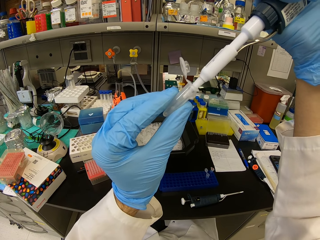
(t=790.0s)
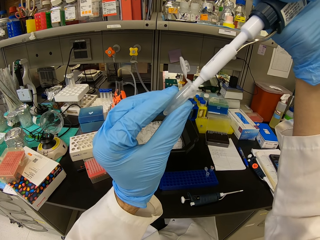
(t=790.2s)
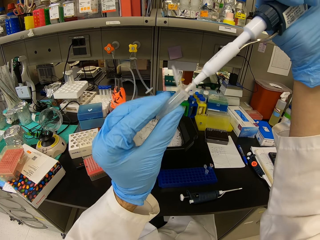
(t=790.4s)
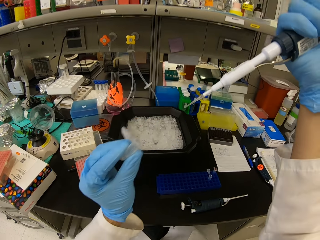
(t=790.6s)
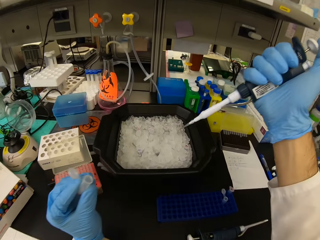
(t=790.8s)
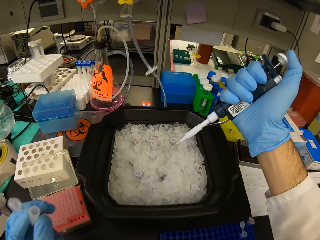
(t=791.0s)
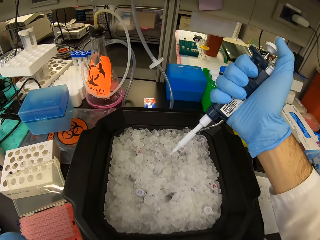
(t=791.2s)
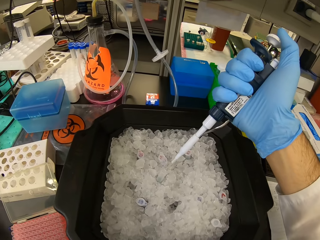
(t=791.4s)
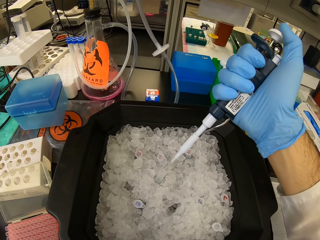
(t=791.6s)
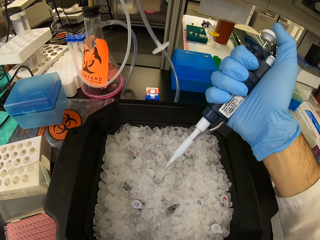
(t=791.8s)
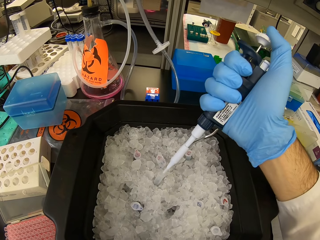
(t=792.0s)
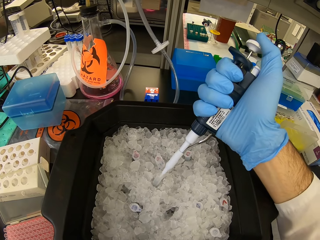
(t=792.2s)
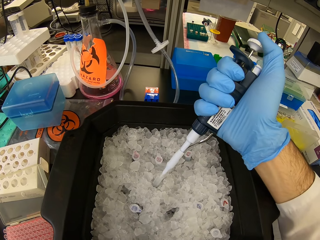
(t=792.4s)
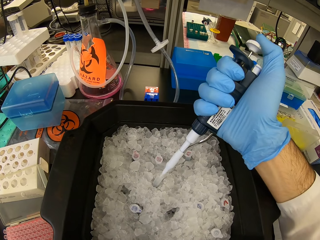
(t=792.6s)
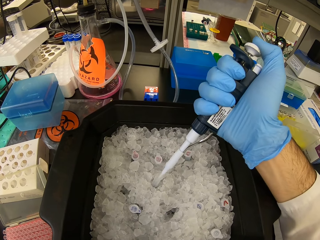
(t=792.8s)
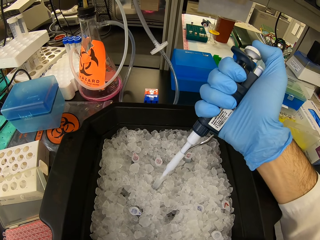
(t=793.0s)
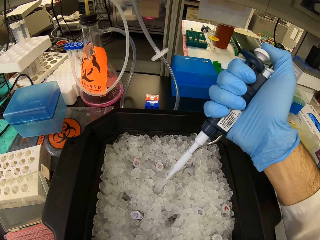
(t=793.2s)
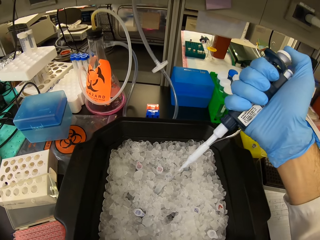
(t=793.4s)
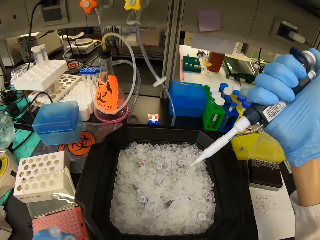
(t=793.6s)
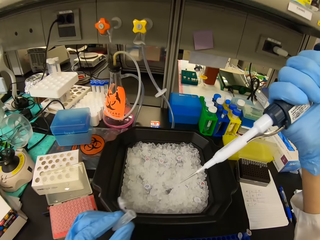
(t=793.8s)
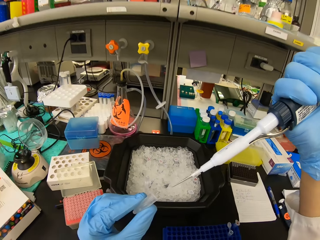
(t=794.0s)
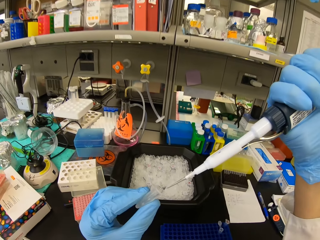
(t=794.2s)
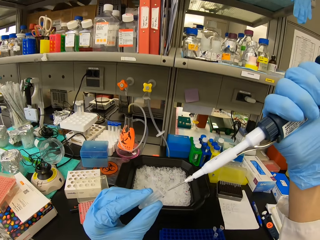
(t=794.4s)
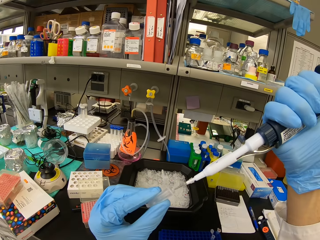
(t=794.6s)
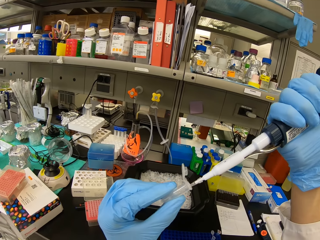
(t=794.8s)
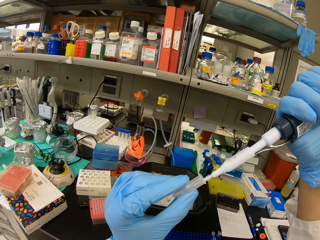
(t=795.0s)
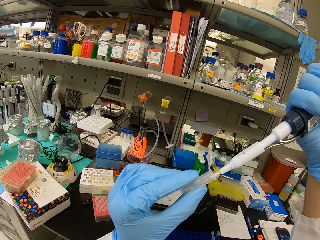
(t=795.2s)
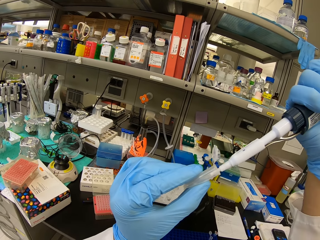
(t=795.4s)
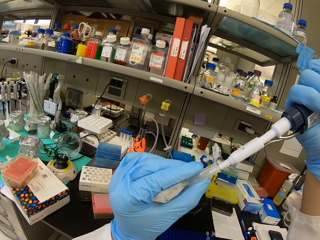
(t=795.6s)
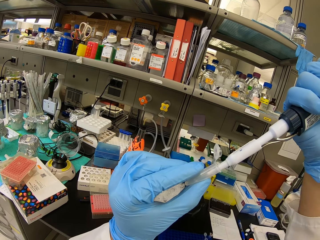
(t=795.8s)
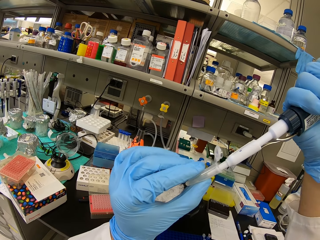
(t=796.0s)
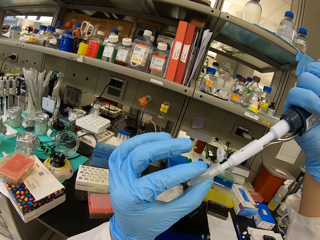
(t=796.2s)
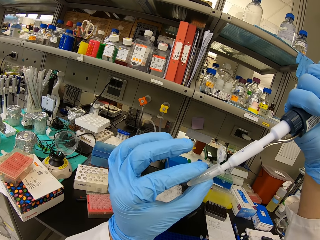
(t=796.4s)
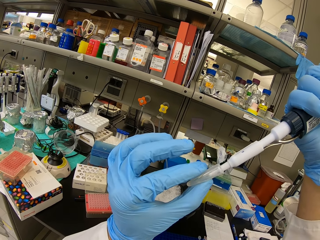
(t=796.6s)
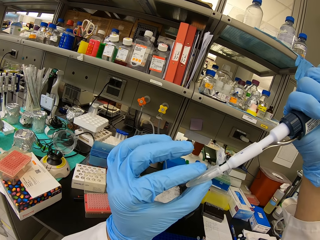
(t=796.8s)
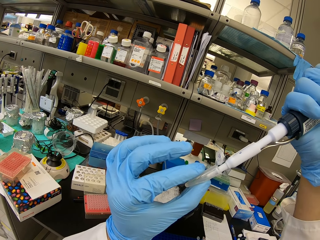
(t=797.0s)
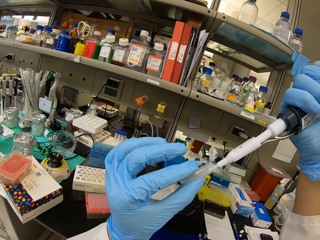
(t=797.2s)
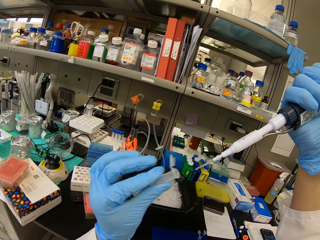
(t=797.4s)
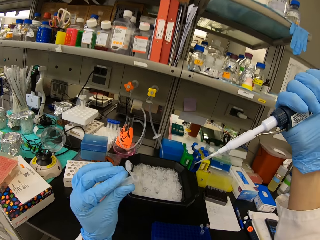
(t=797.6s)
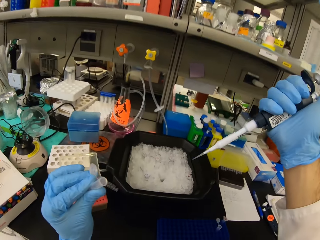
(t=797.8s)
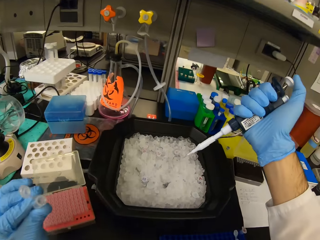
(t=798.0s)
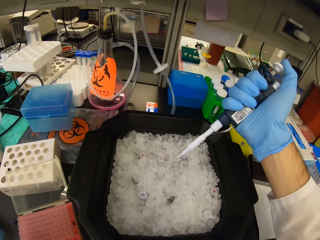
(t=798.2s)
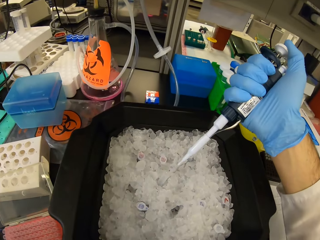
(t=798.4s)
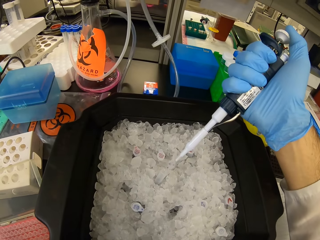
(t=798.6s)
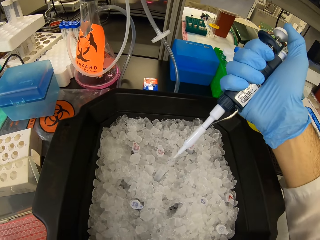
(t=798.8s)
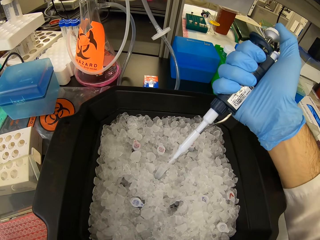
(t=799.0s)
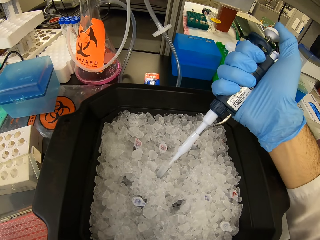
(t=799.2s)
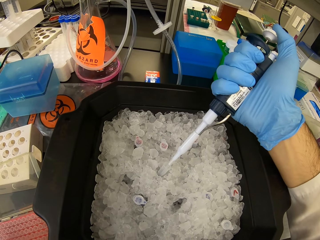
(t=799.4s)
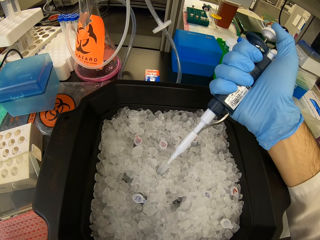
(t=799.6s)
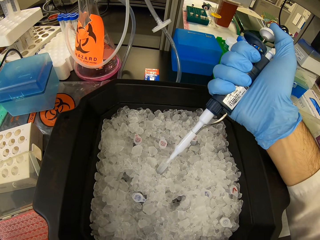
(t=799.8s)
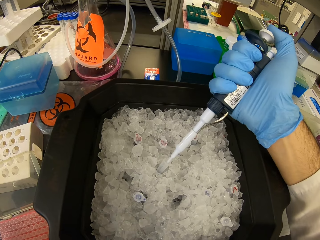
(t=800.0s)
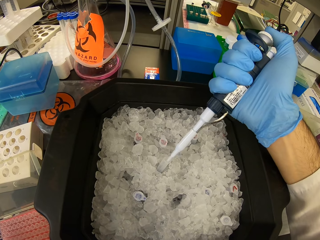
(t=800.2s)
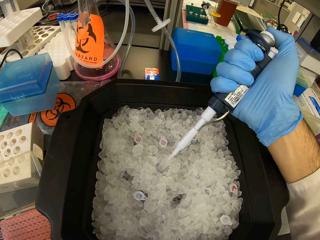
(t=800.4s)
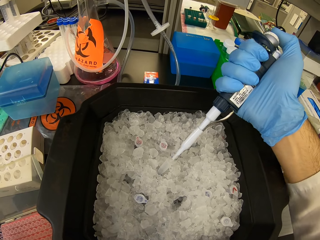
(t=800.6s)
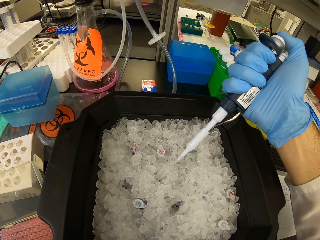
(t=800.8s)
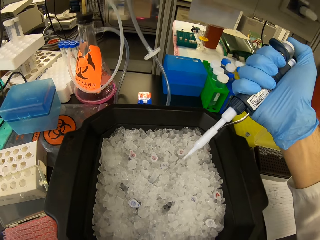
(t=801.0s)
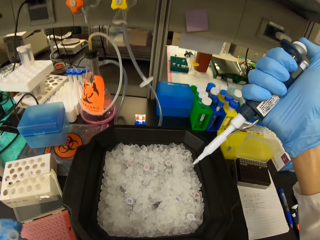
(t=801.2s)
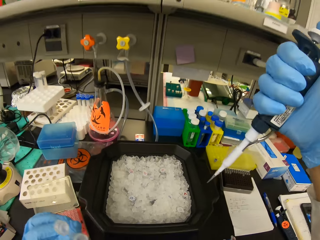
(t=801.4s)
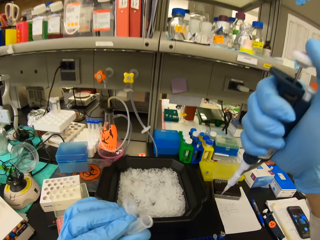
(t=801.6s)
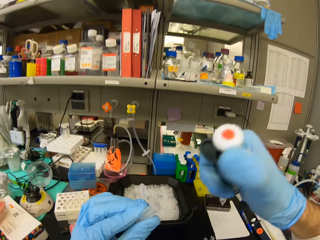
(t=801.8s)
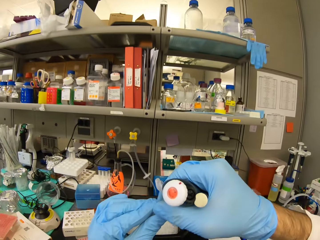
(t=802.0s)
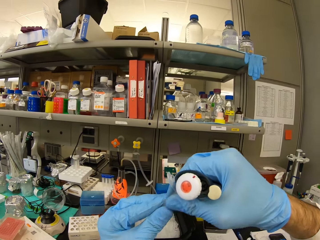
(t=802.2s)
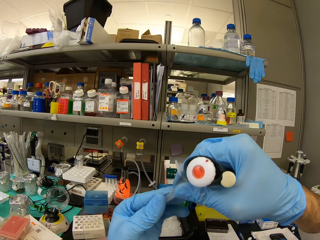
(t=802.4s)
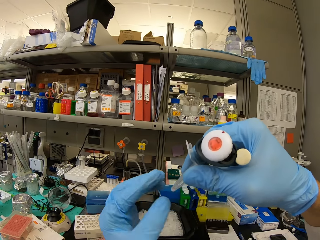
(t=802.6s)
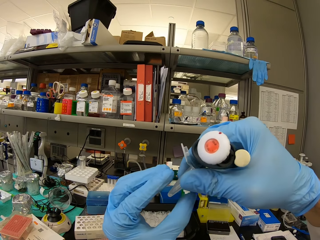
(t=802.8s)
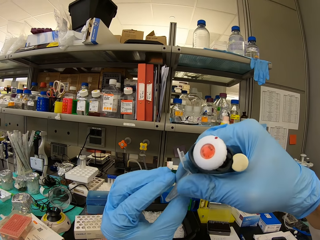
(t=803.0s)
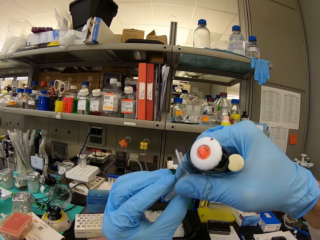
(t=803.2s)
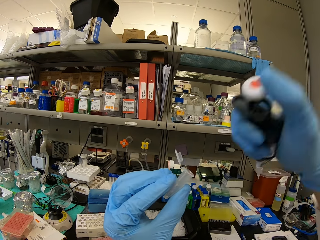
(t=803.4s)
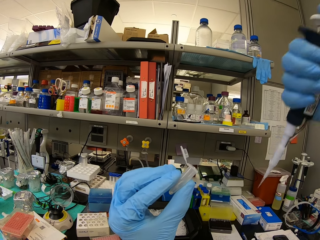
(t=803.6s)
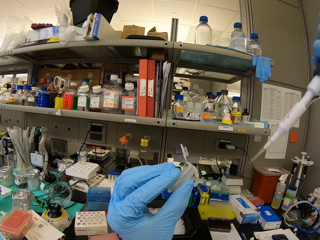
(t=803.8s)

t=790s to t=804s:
The camera wearer puts the solution in a test tube in the ice cube tray. They suck the solution. They put the solution in the test tube in the ice cube tray.

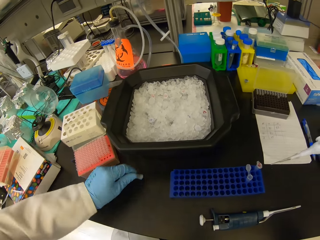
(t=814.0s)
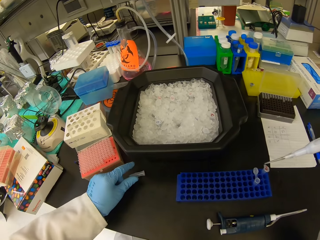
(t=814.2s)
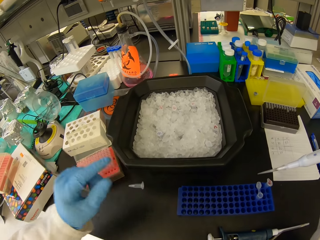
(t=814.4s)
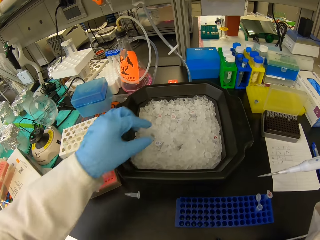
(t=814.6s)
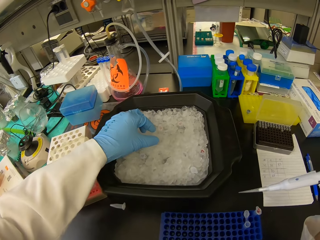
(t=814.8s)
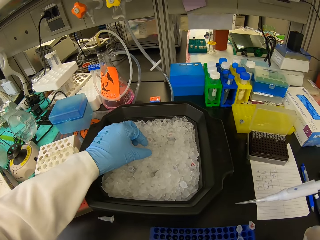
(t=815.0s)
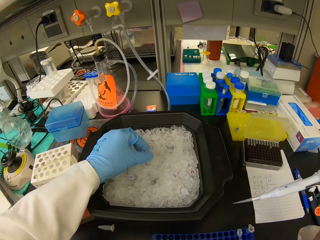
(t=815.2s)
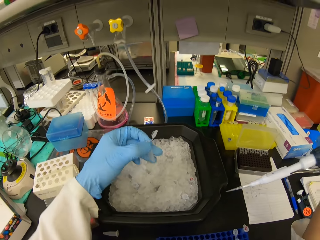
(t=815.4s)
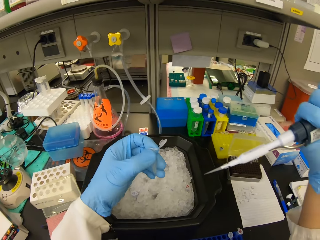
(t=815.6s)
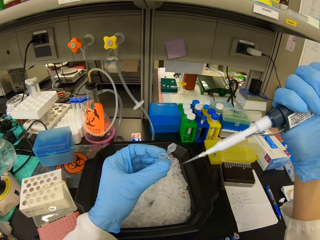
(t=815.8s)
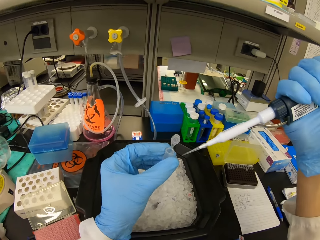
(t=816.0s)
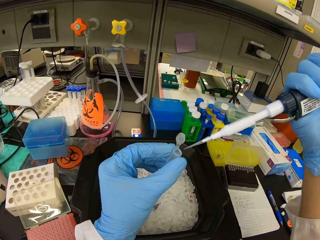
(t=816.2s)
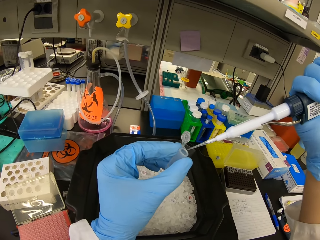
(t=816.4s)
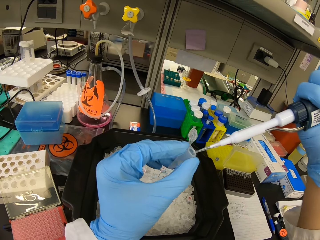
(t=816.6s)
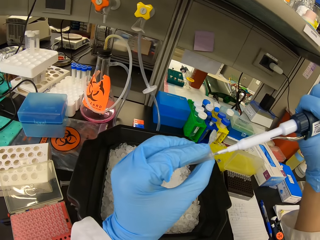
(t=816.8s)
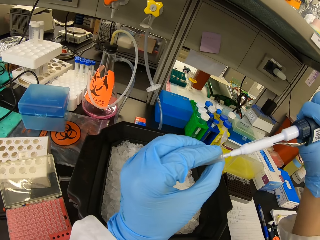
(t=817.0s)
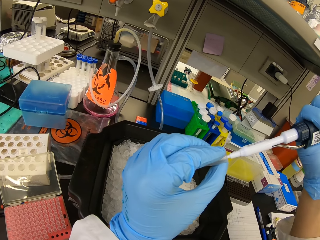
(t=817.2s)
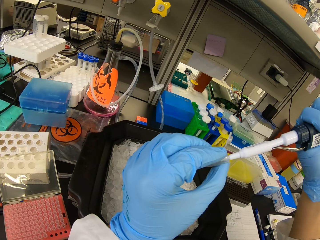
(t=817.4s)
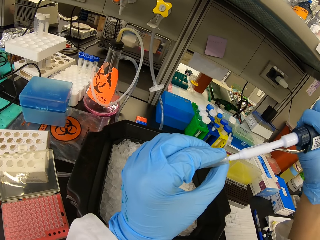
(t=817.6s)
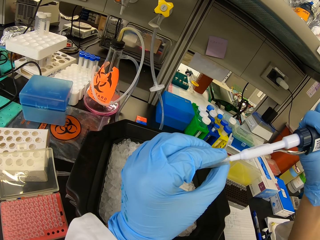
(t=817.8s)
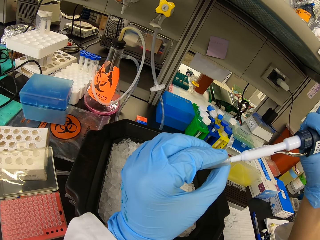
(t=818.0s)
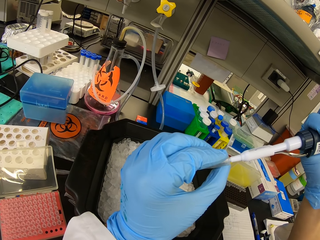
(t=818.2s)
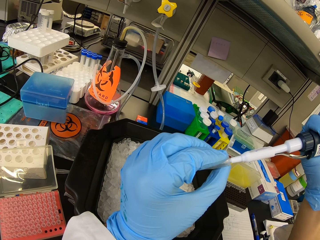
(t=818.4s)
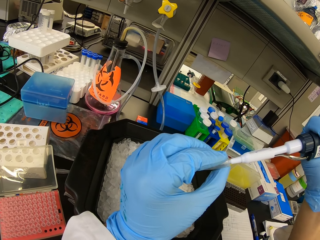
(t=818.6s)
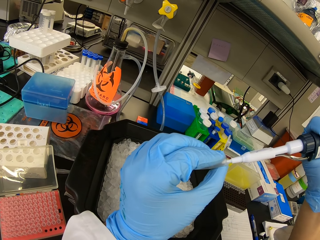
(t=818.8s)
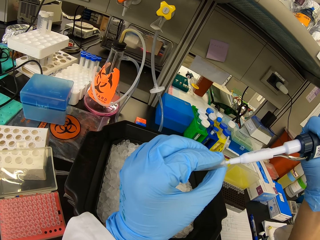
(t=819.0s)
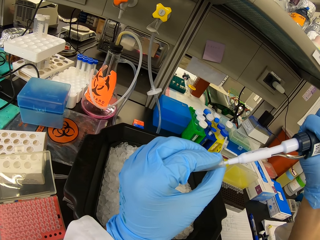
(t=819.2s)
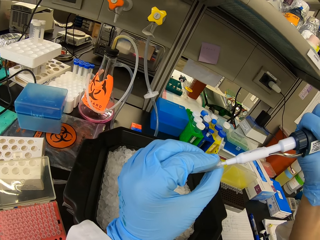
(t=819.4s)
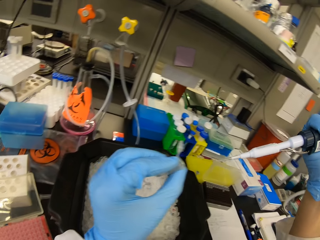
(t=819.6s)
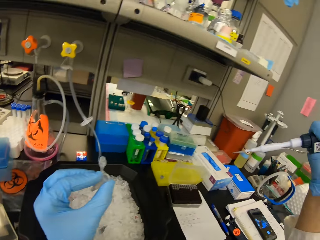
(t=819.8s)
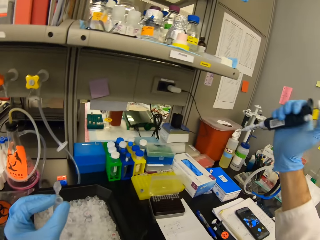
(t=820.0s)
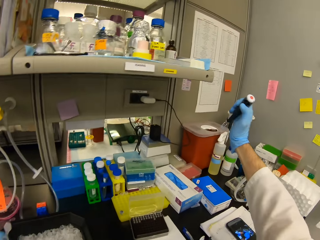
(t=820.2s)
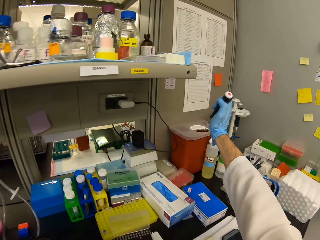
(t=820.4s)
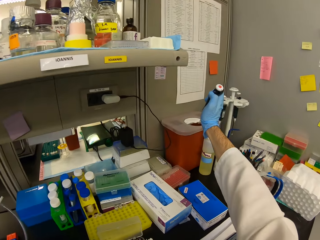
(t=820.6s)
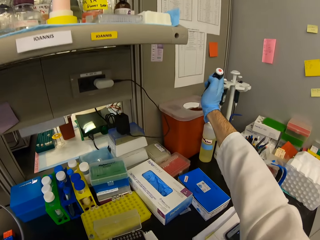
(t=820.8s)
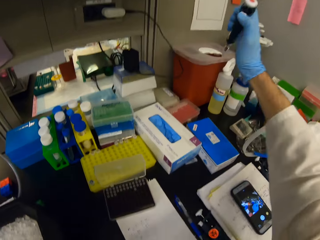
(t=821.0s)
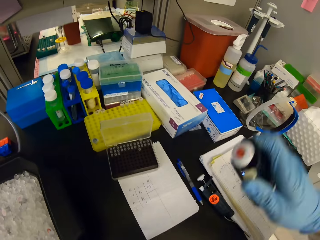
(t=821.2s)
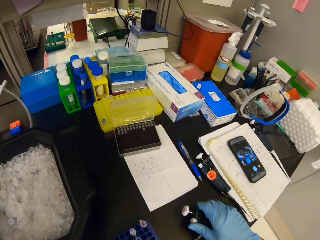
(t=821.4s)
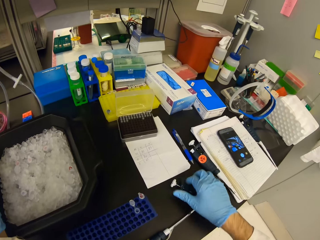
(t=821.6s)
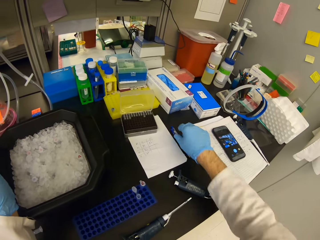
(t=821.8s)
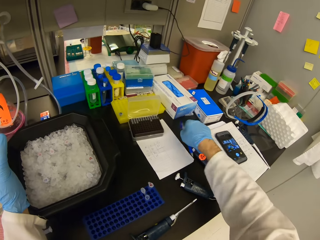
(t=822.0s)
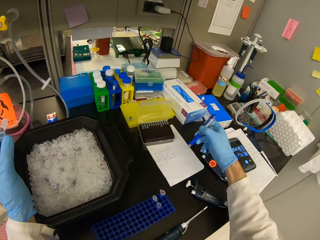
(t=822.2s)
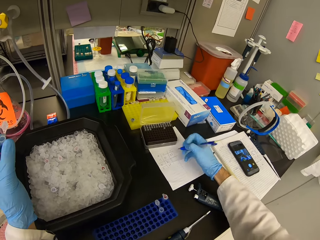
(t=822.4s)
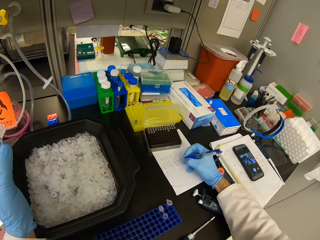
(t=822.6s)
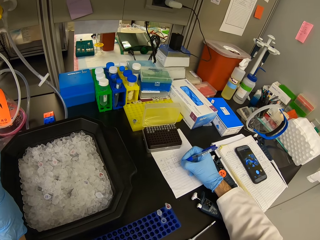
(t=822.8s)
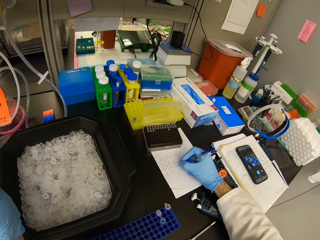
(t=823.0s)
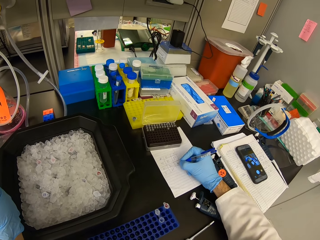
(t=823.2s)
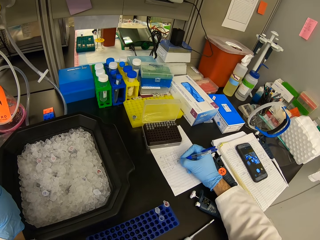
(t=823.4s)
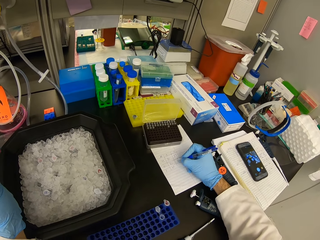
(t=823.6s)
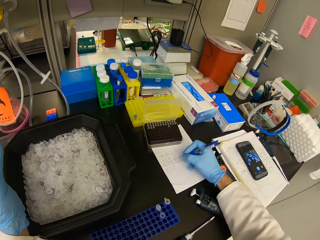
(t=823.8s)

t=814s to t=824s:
The camera wearer takes a test tube from the ice cube tray. They pick a pipette pipe on the container. They put solution in the test tube. They put liquid substance on the pipette pipe. They throw a needle. They place a micropipette on the counter. They pick a pen and write on the paper.
